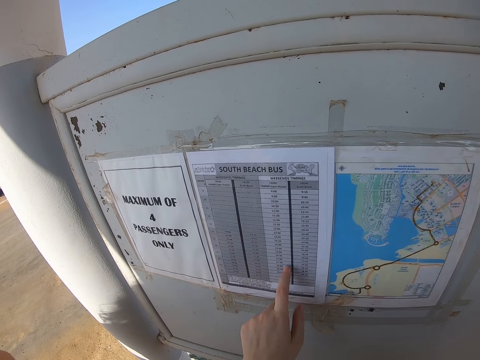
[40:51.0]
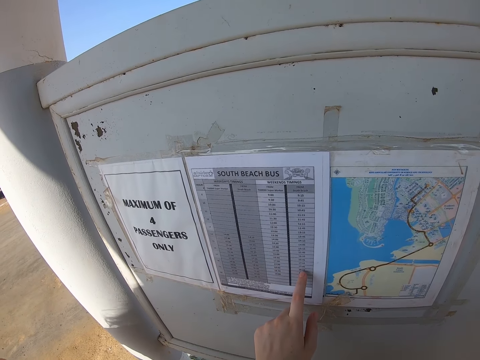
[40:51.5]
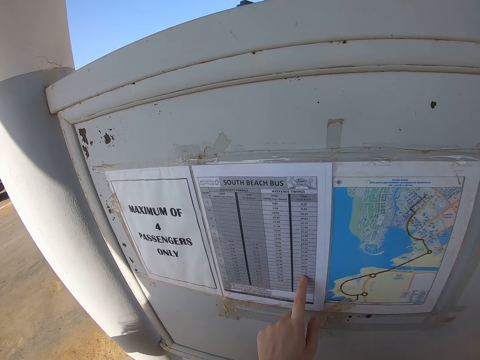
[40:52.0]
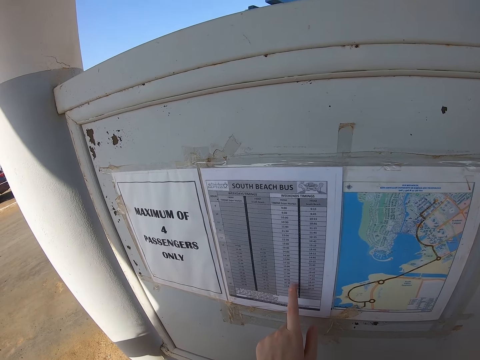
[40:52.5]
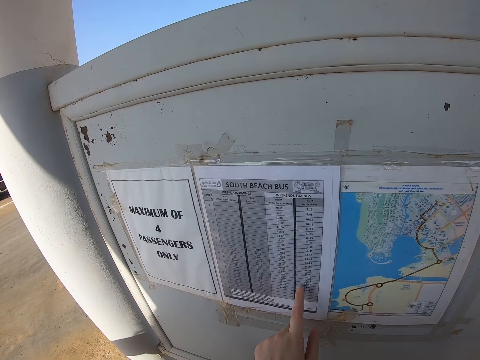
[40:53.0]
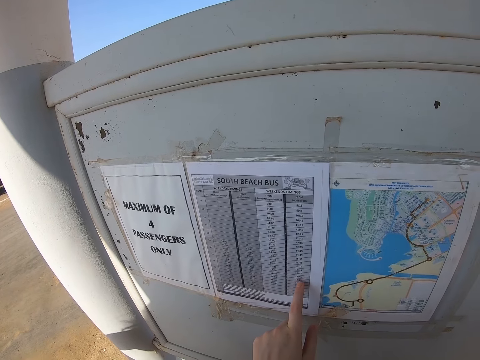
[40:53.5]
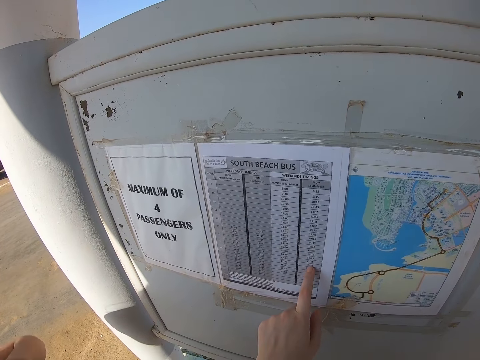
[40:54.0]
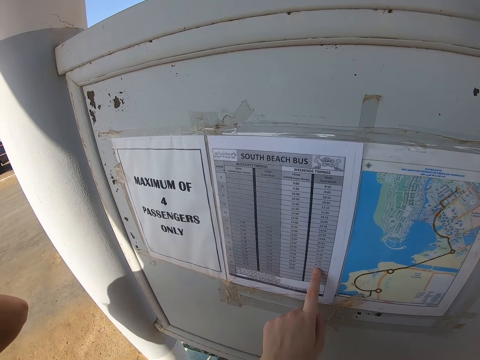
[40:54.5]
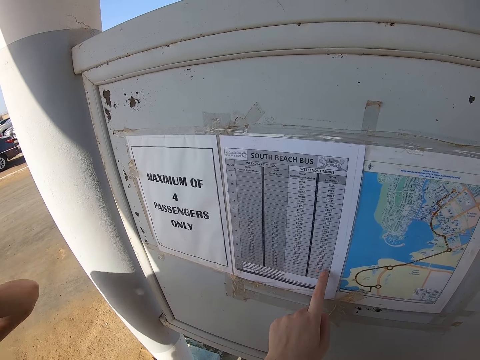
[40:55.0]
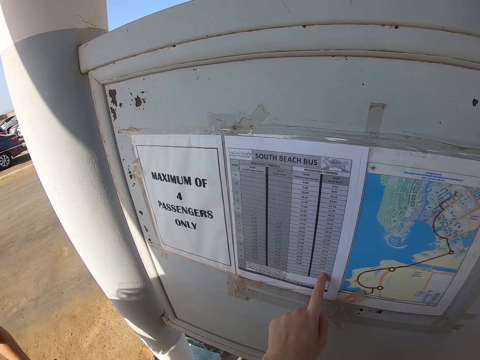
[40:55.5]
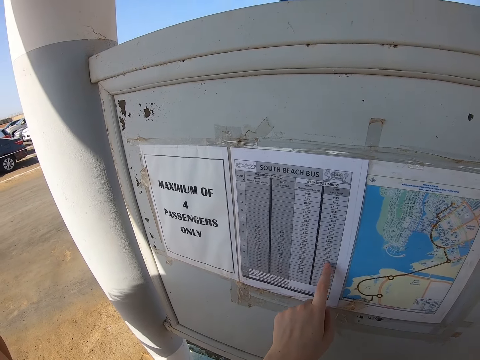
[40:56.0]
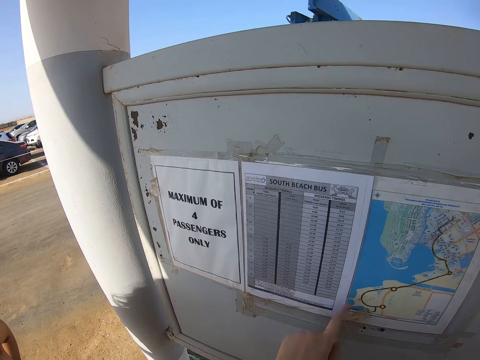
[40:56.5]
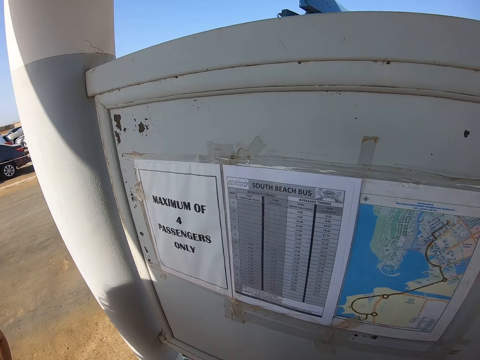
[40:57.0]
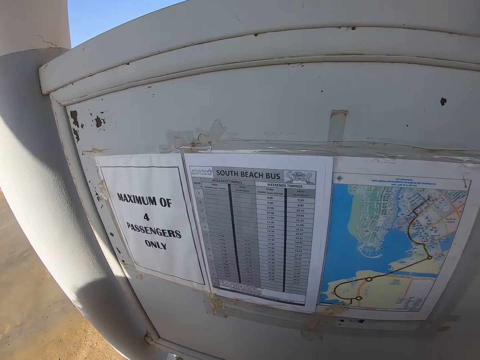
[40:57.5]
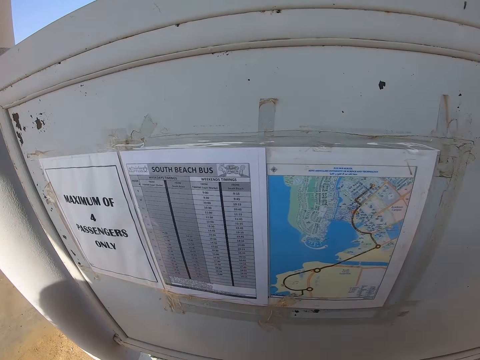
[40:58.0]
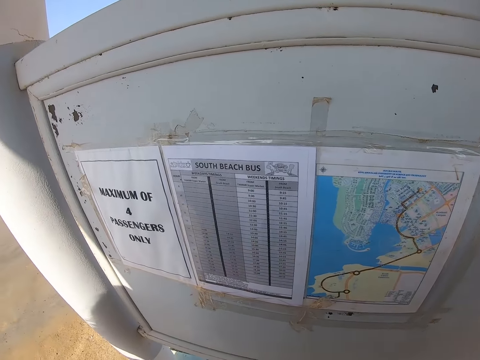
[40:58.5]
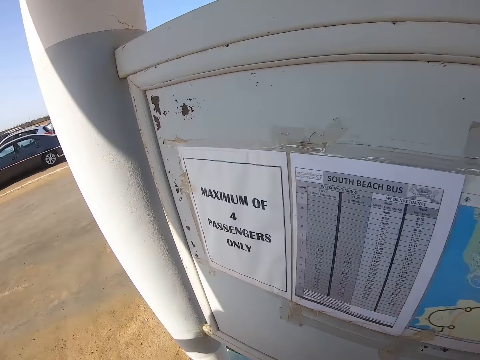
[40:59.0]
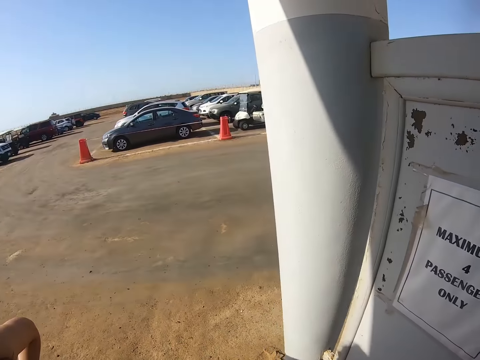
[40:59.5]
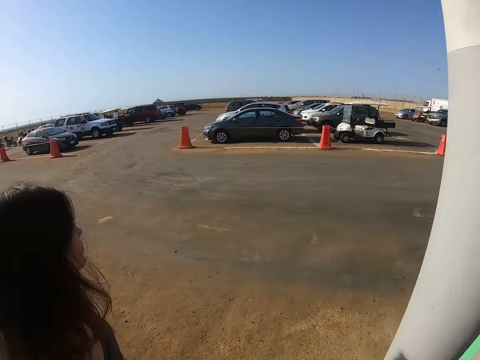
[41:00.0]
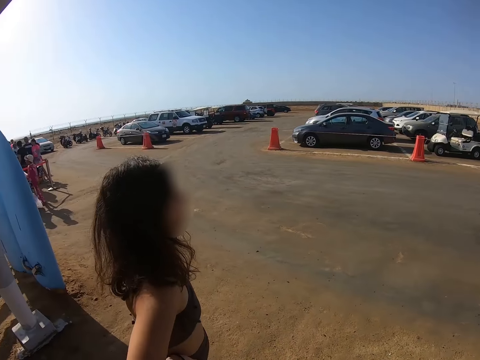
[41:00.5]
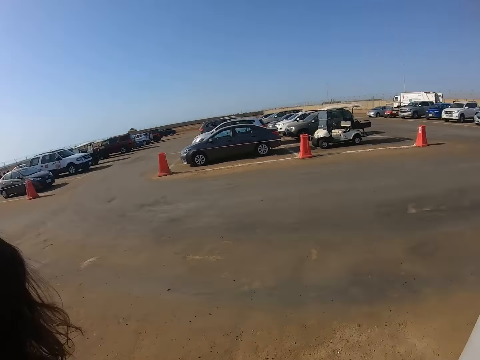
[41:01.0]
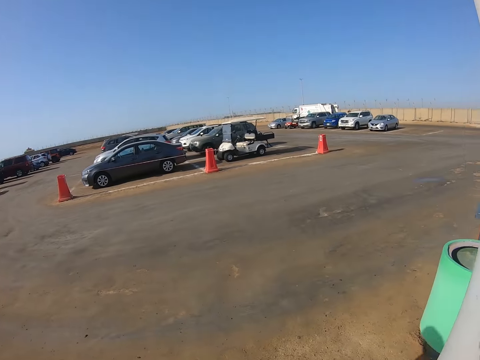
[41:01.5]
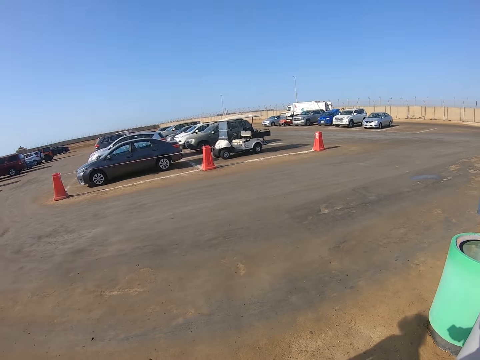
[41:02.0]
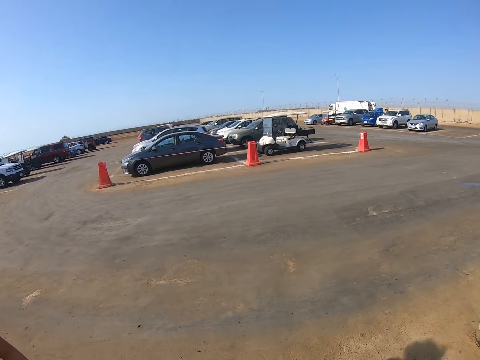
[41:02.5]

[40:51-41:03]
A lady stands beside the camera wearer.

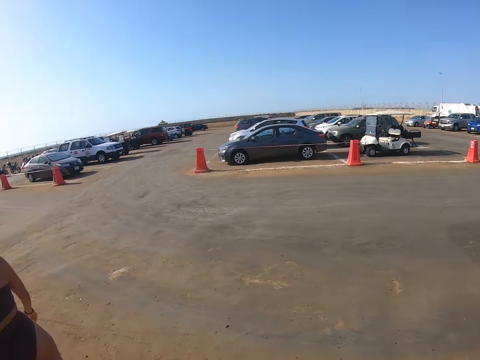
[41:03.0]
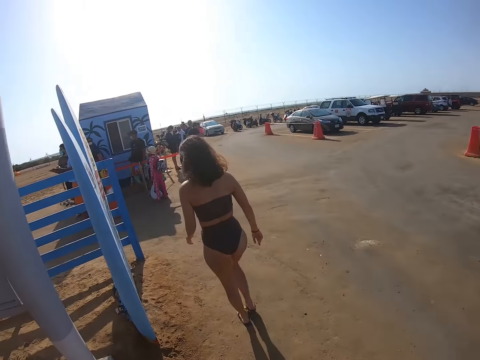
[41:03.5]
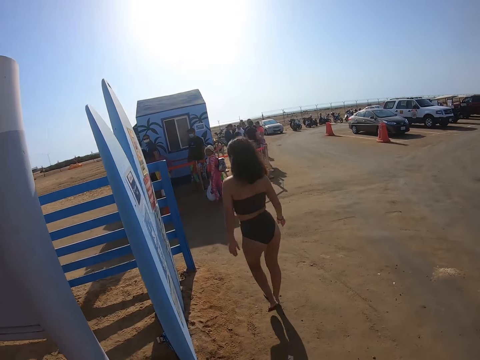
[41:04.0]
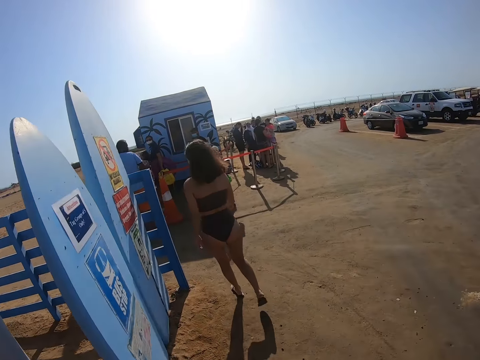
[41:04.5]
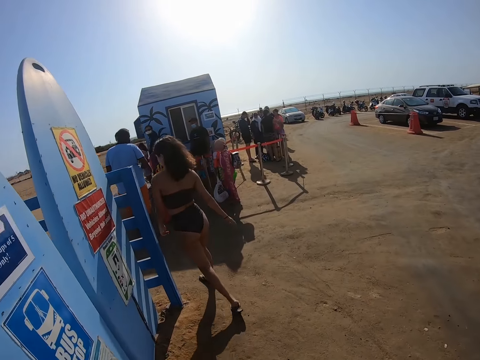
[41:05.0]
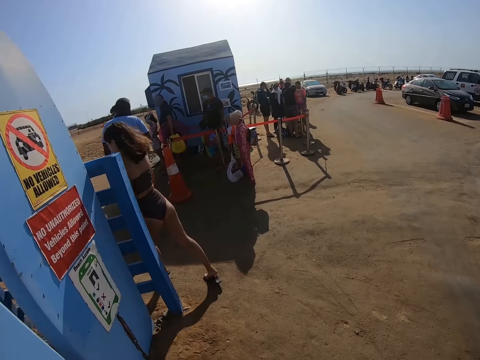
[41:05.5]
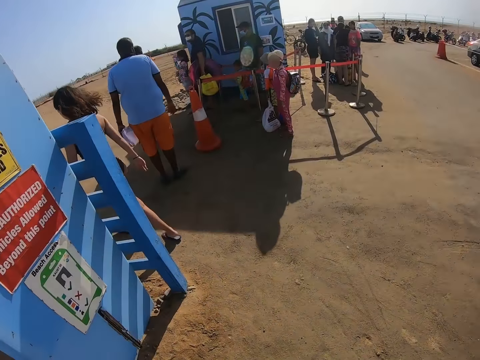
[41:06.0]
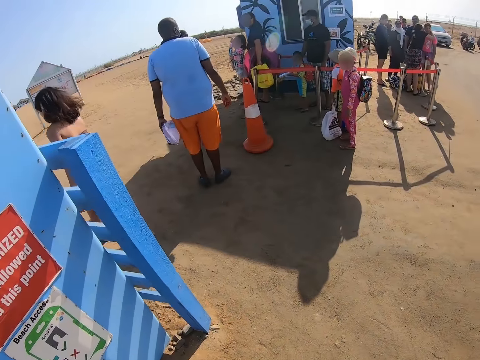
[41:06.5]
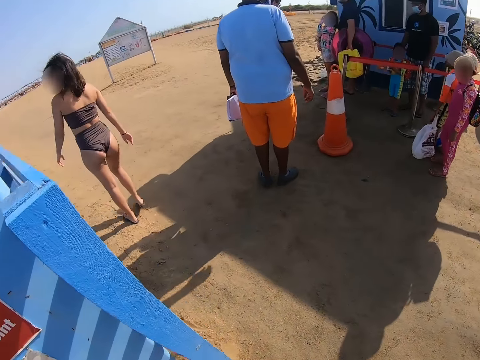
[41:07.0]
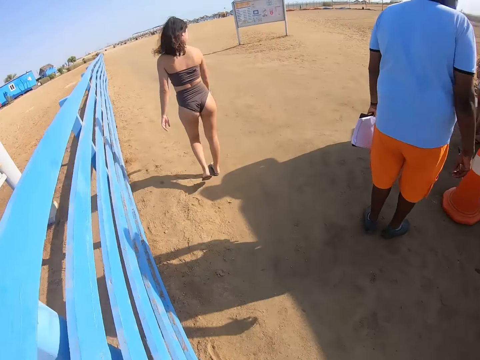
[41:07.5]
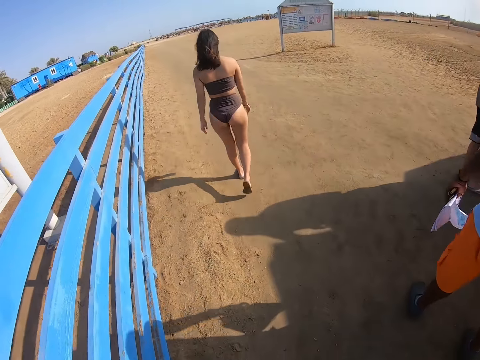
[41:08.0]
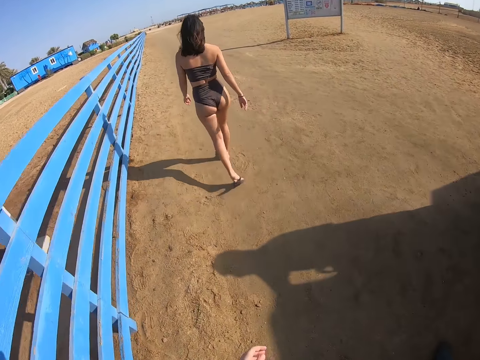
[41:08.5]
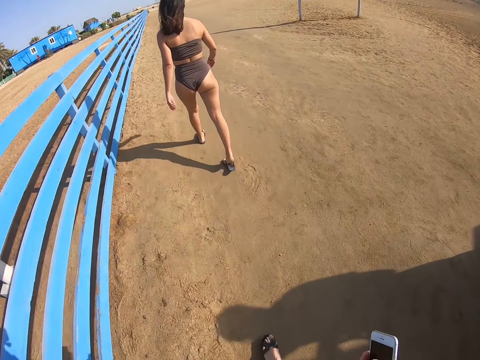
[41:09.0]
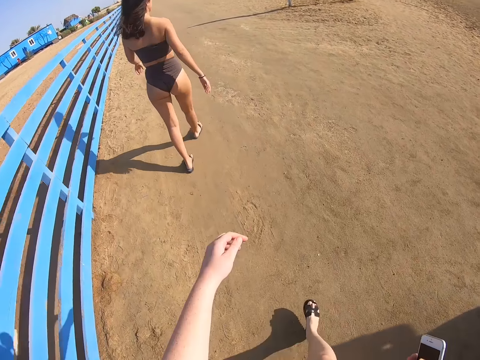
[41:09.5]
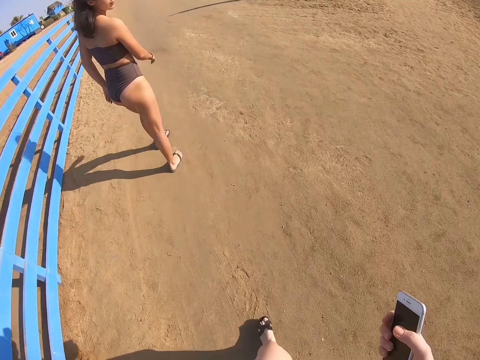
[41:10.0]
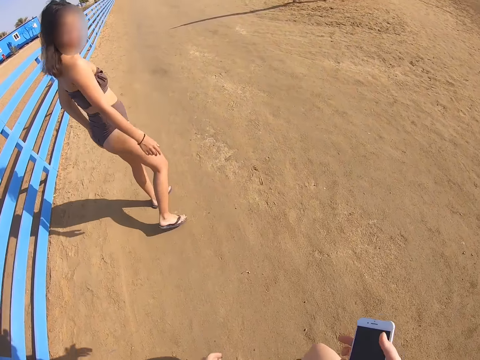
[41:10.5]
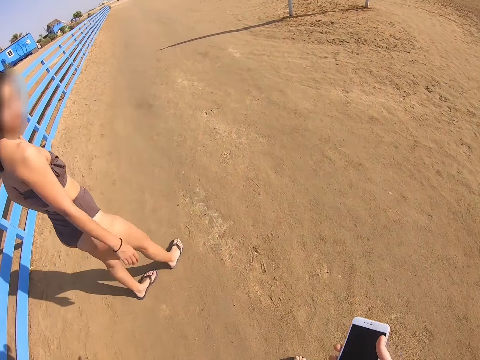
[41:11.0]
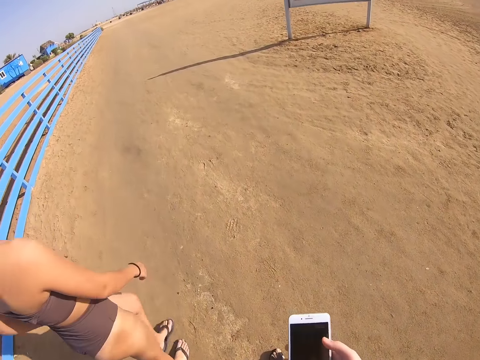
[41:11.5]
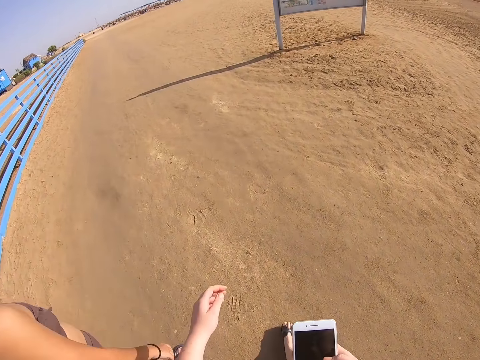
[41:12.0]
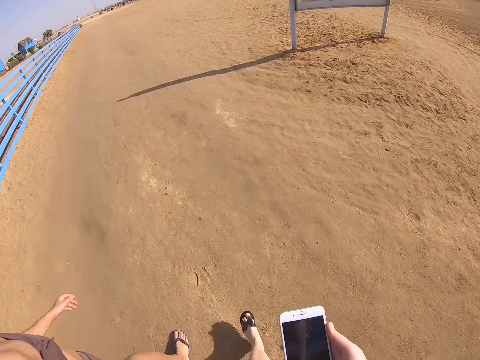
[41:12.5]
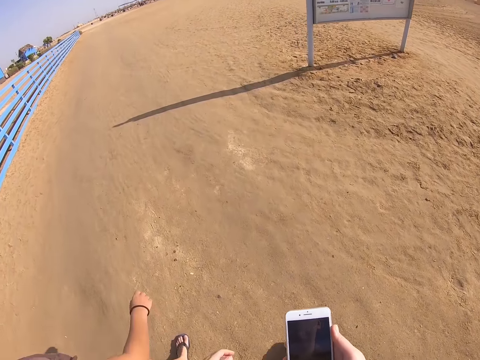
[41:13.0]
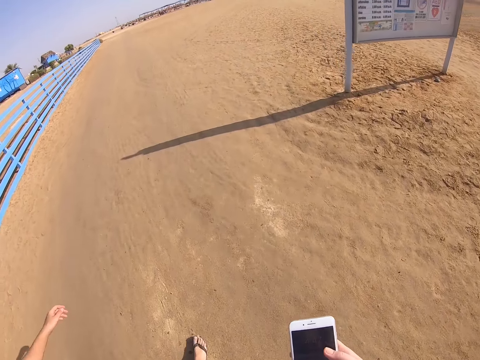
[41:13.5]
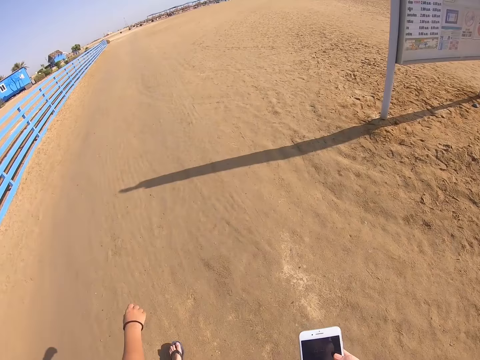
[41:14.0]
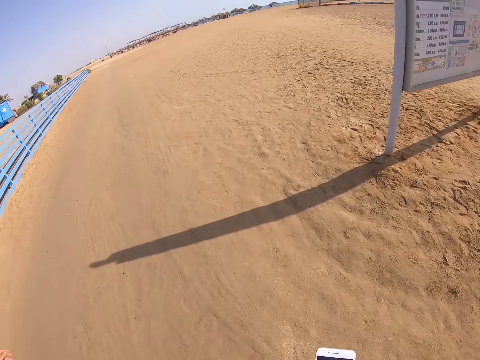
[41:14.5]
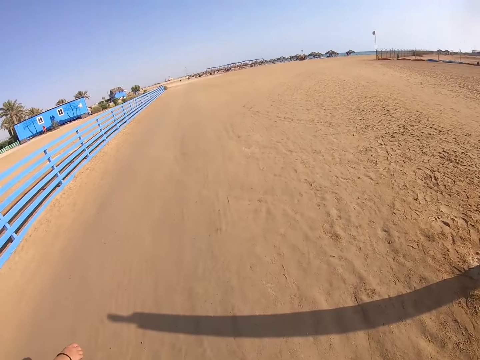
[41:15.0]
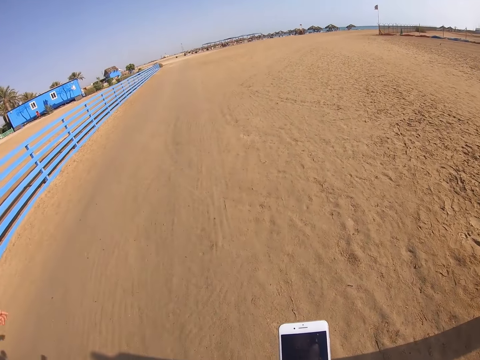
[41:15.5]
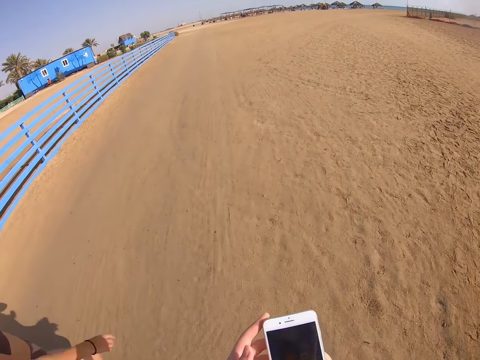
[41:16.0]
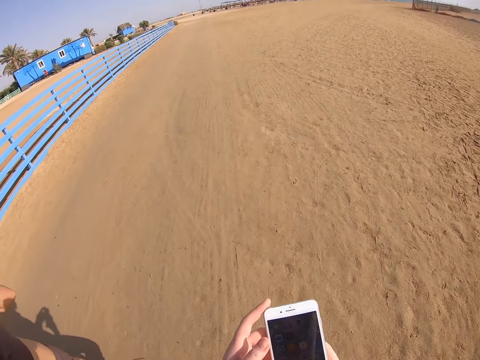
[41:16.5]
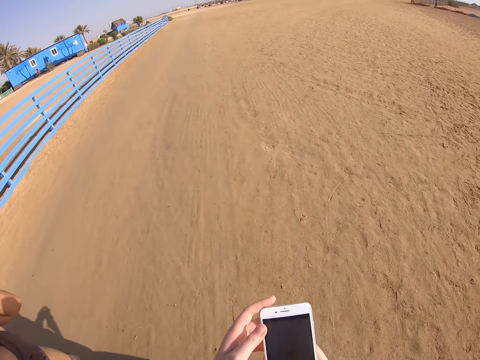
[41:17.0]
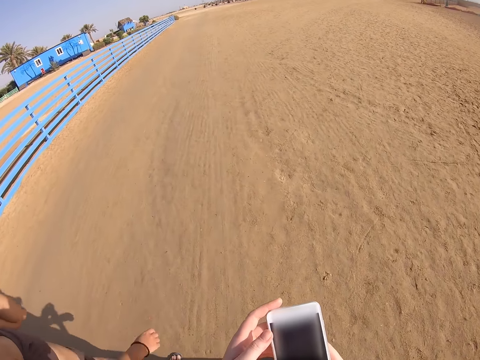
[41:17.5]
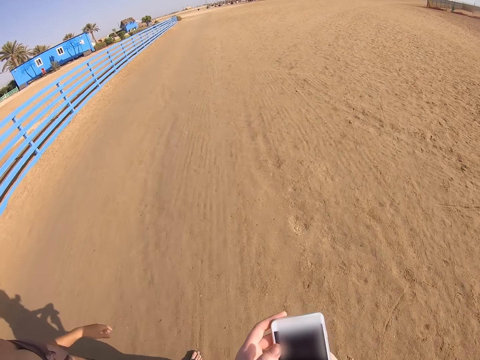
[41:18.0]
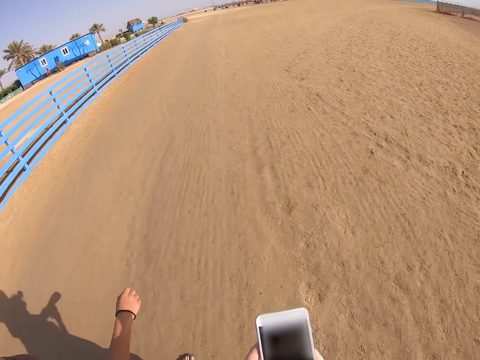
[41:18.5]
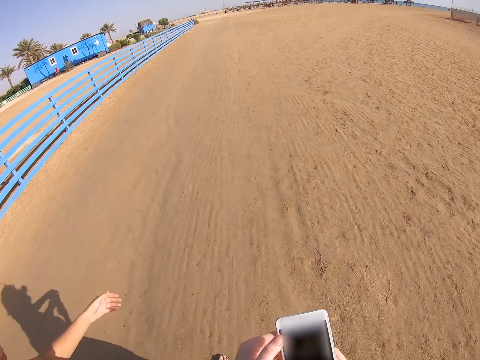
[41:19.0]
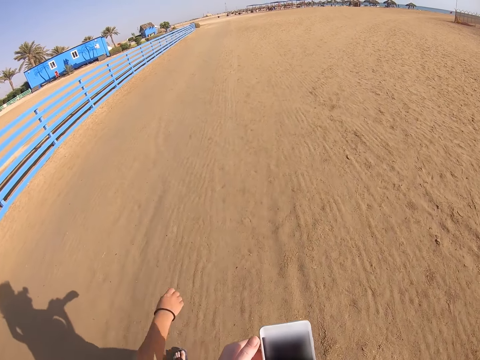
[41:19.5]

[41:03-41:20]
The lady walks around the beach. A person moves toward the gate. The camera wearer walks around the beach. The person gets in through the gate. A man holds a book in his hand. The camera wearer gets in through the gate. He holds a phone in his hand. He moves around and checks the phone.
